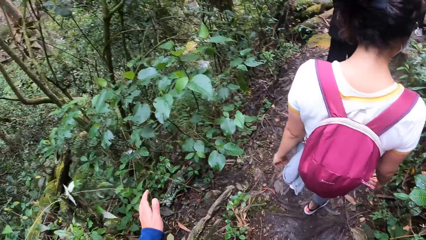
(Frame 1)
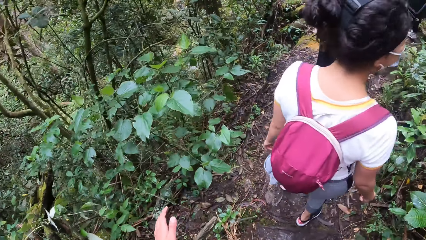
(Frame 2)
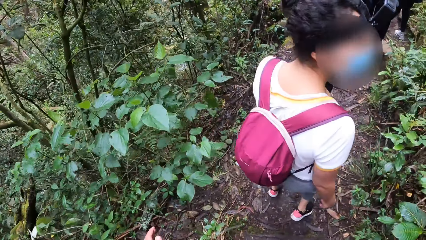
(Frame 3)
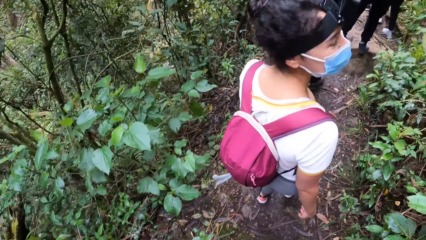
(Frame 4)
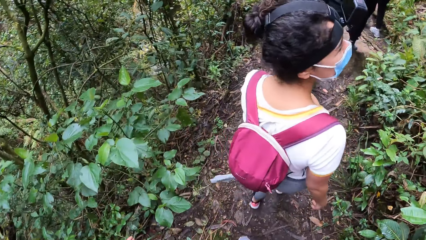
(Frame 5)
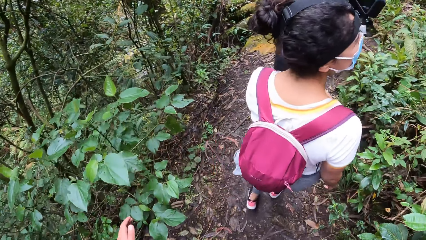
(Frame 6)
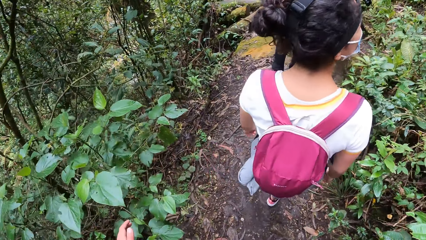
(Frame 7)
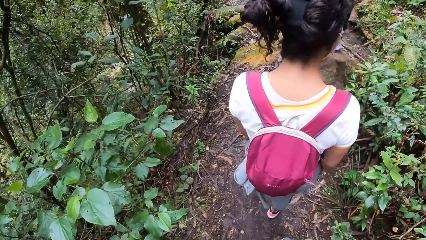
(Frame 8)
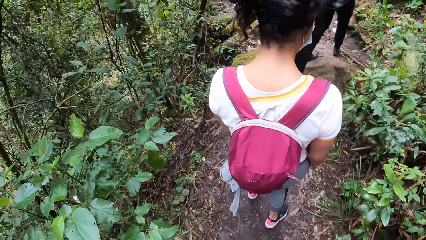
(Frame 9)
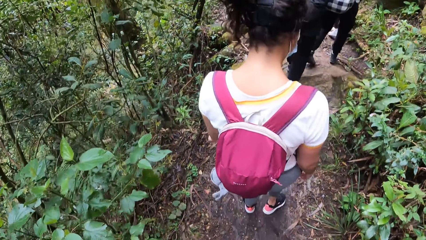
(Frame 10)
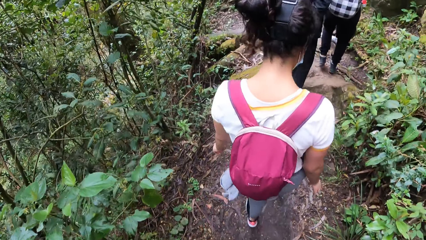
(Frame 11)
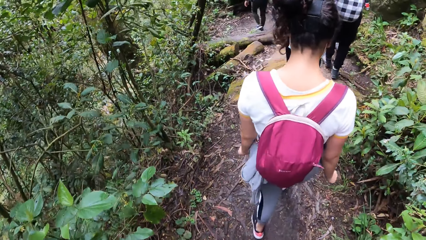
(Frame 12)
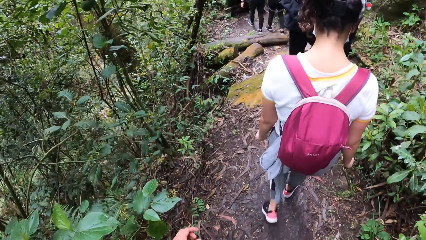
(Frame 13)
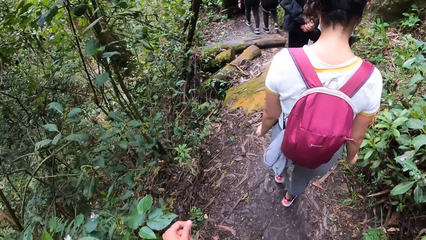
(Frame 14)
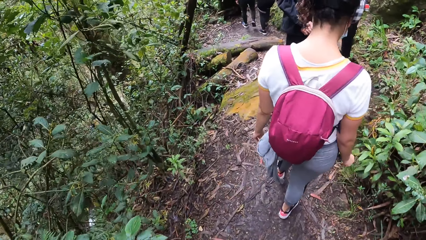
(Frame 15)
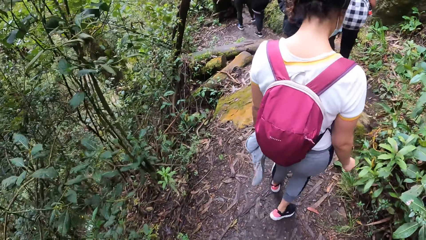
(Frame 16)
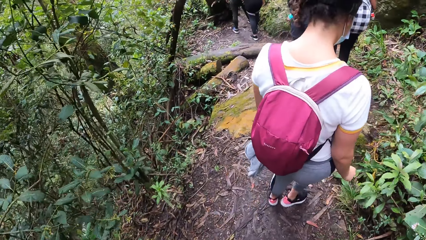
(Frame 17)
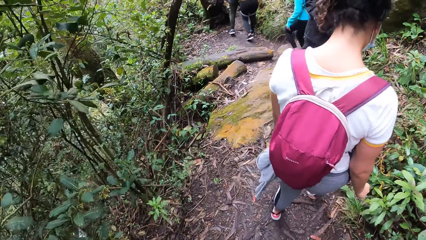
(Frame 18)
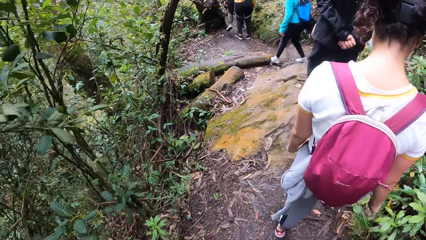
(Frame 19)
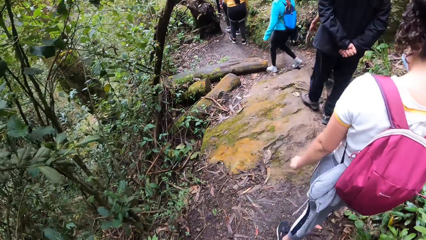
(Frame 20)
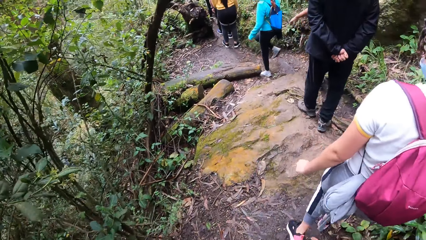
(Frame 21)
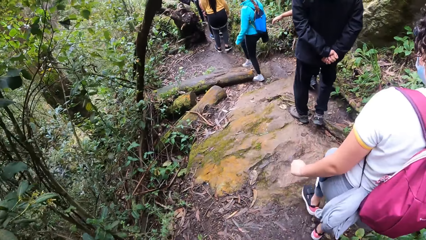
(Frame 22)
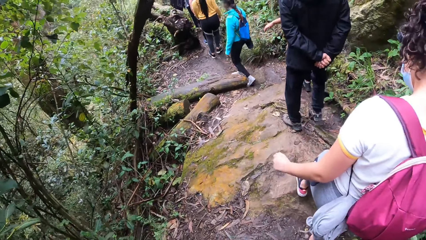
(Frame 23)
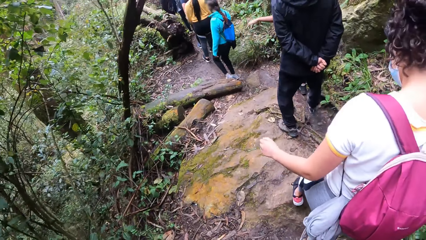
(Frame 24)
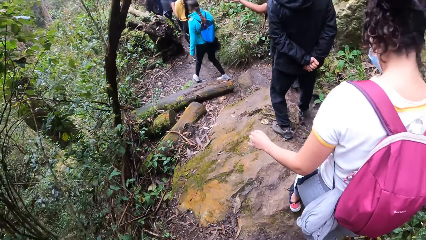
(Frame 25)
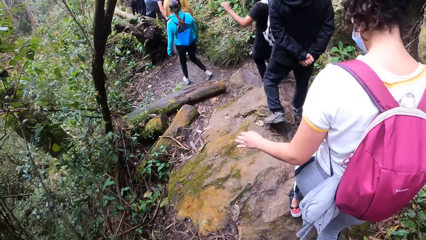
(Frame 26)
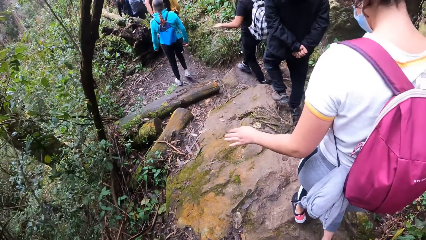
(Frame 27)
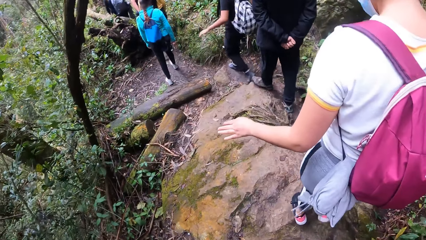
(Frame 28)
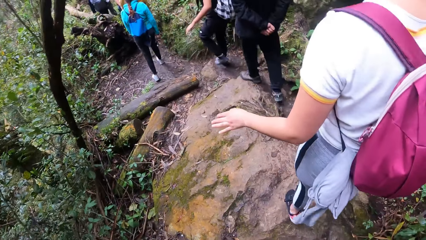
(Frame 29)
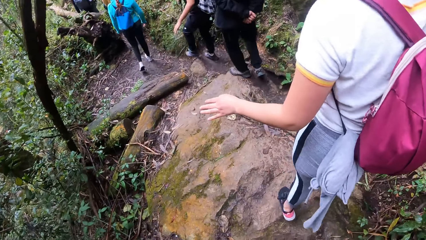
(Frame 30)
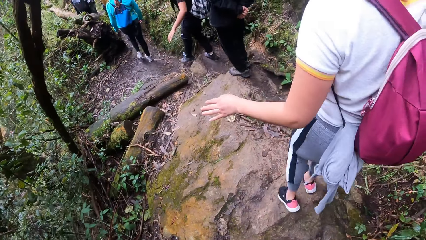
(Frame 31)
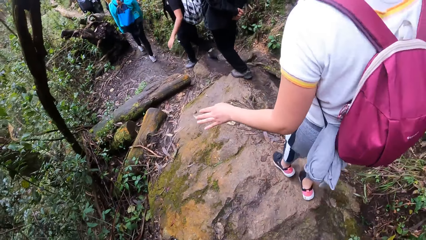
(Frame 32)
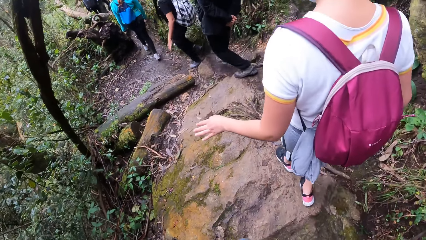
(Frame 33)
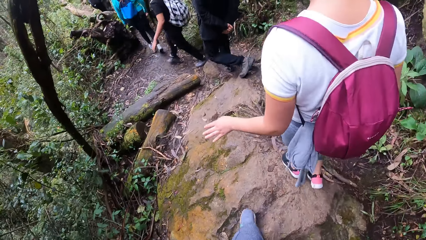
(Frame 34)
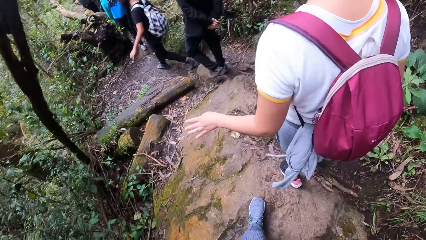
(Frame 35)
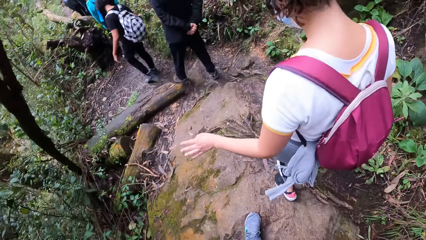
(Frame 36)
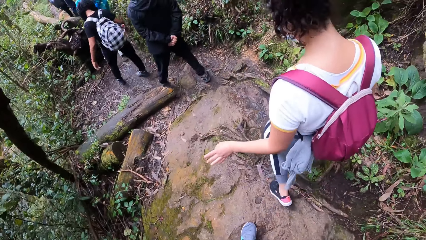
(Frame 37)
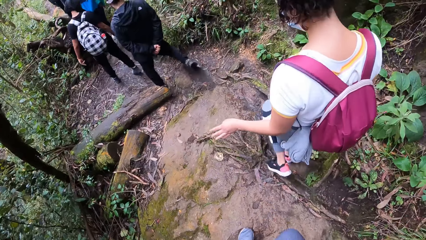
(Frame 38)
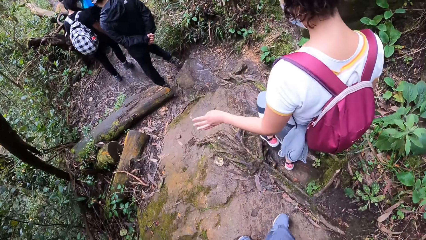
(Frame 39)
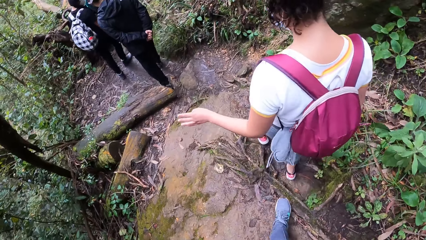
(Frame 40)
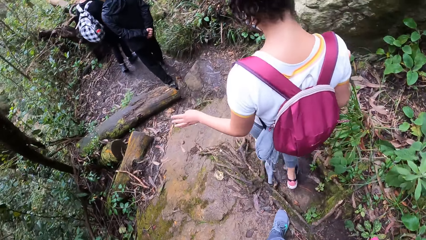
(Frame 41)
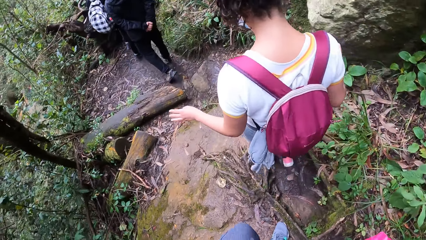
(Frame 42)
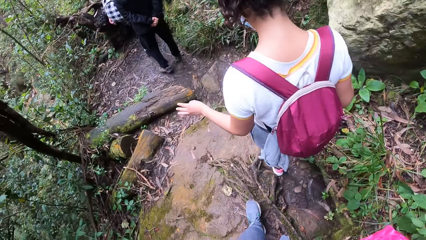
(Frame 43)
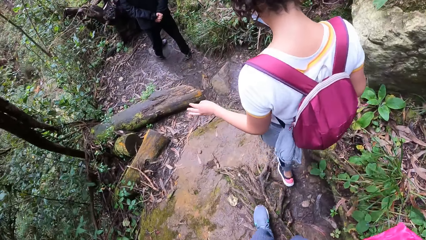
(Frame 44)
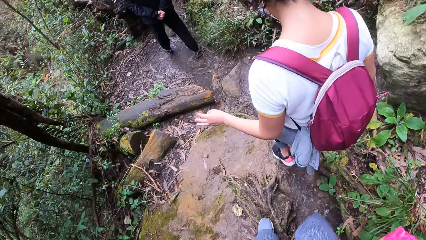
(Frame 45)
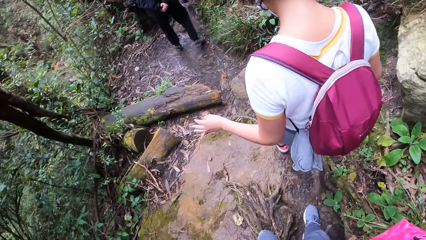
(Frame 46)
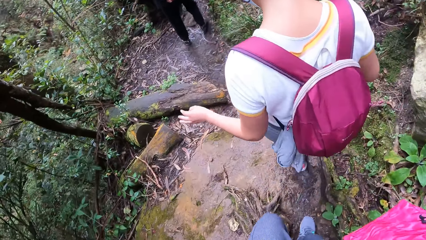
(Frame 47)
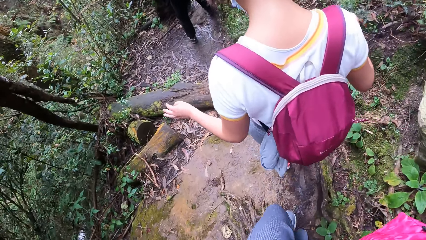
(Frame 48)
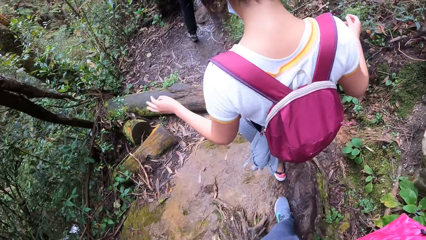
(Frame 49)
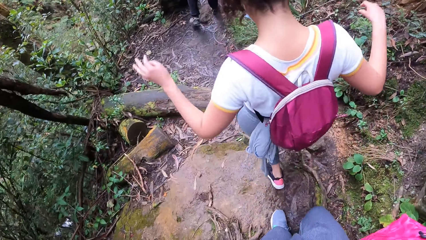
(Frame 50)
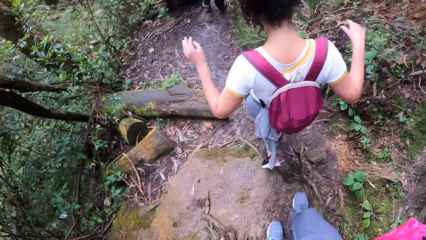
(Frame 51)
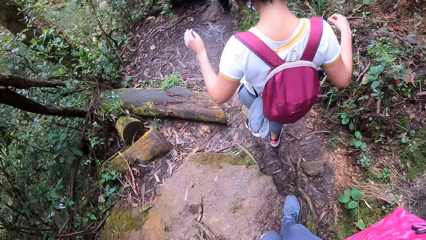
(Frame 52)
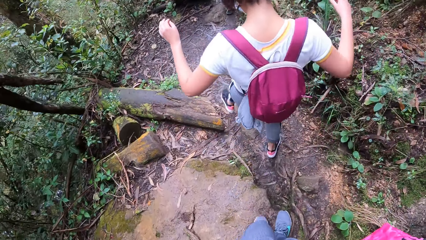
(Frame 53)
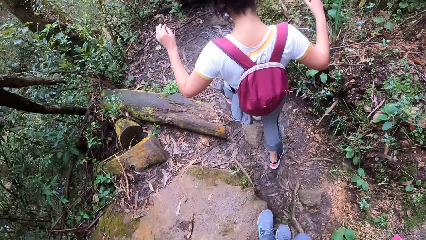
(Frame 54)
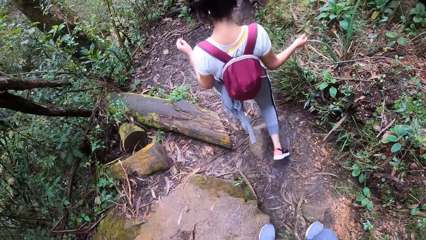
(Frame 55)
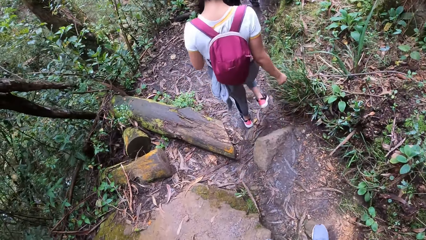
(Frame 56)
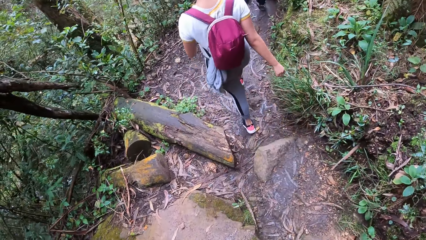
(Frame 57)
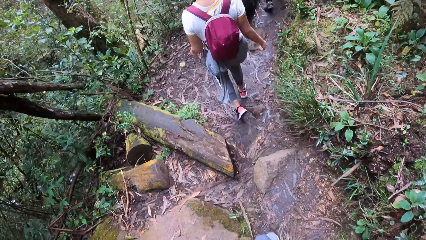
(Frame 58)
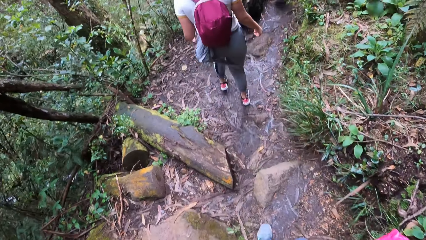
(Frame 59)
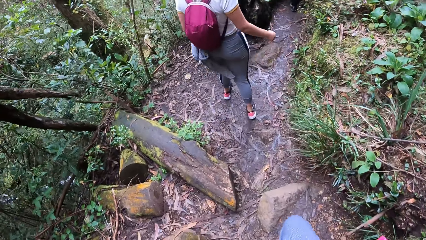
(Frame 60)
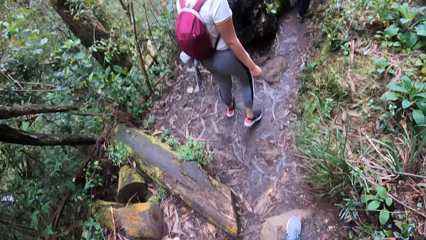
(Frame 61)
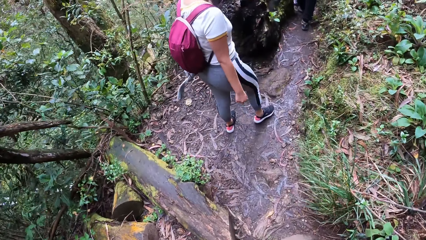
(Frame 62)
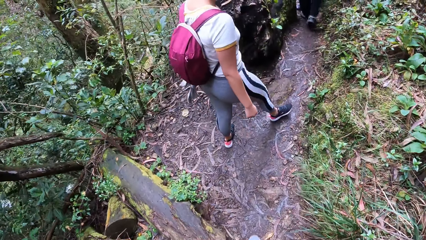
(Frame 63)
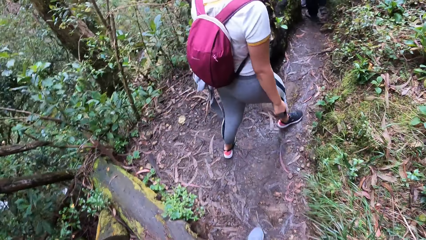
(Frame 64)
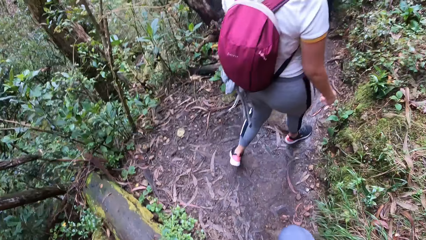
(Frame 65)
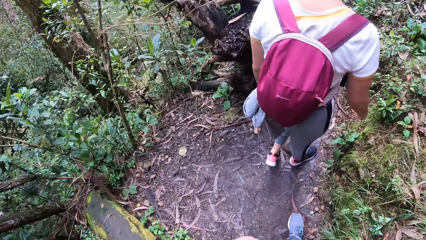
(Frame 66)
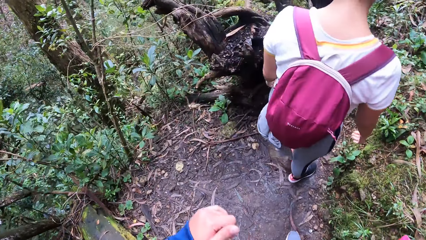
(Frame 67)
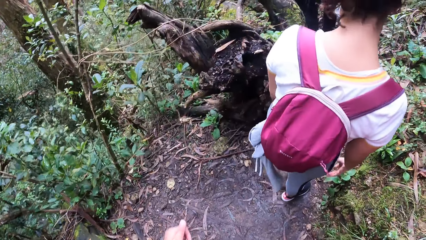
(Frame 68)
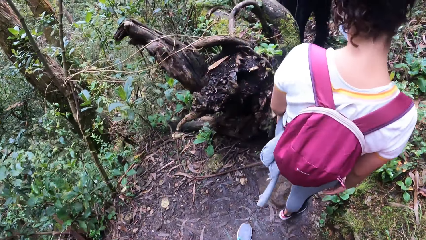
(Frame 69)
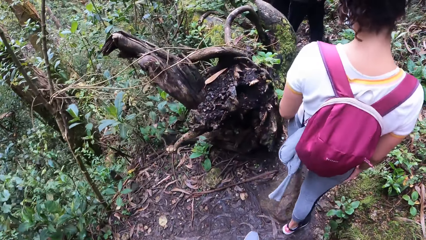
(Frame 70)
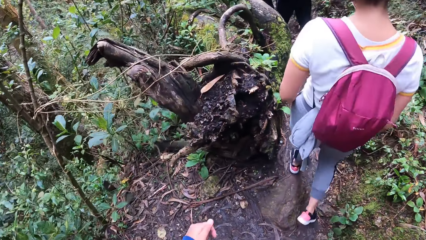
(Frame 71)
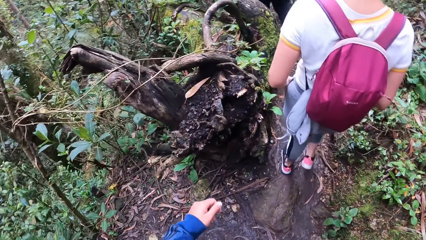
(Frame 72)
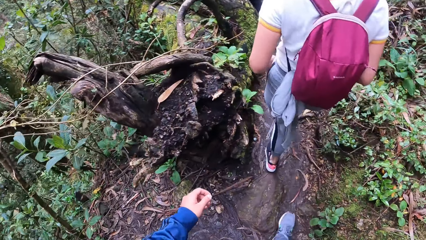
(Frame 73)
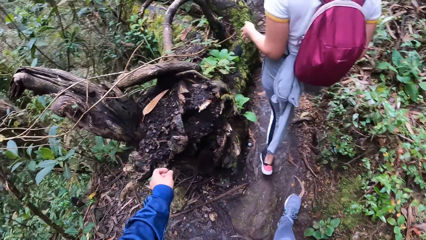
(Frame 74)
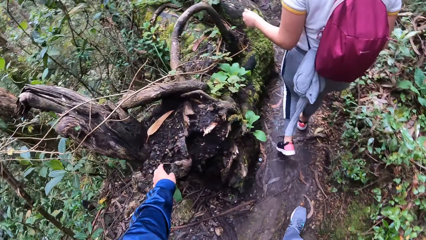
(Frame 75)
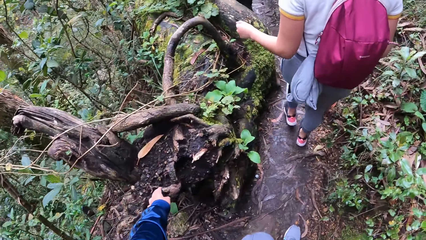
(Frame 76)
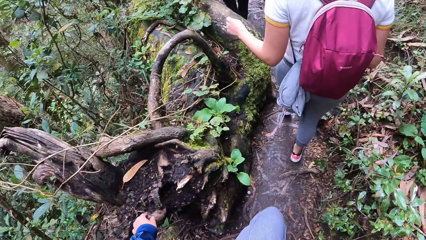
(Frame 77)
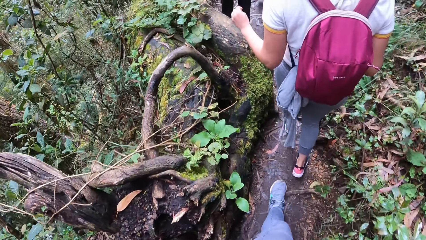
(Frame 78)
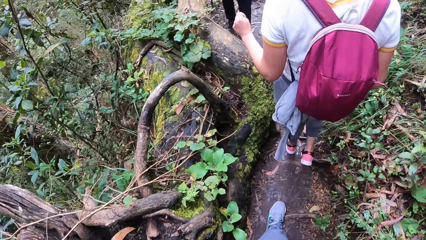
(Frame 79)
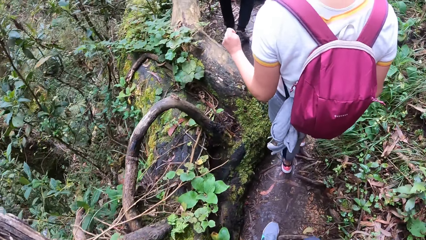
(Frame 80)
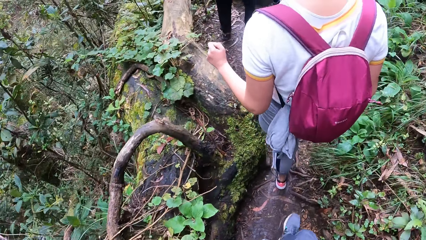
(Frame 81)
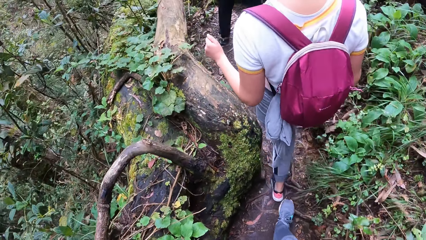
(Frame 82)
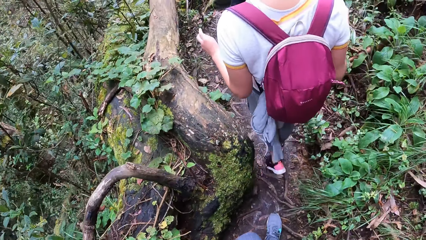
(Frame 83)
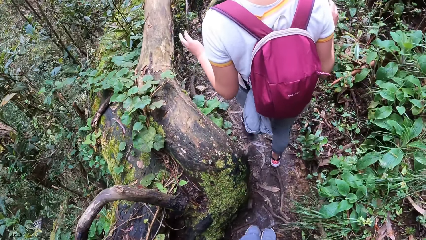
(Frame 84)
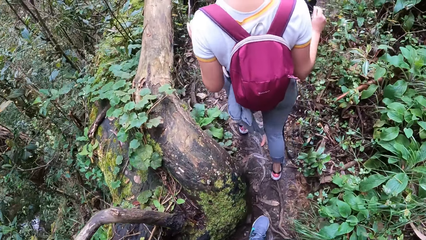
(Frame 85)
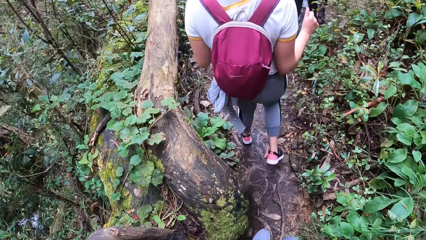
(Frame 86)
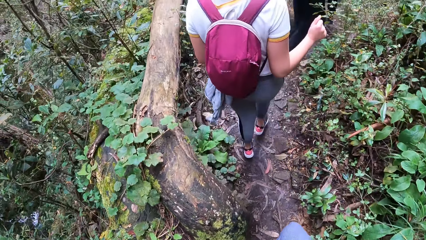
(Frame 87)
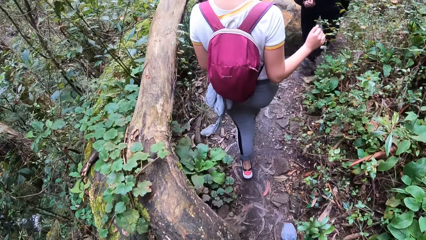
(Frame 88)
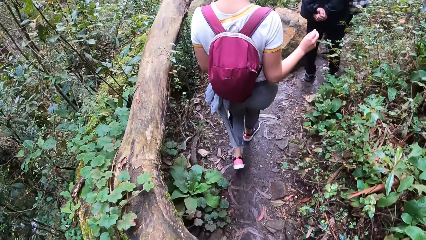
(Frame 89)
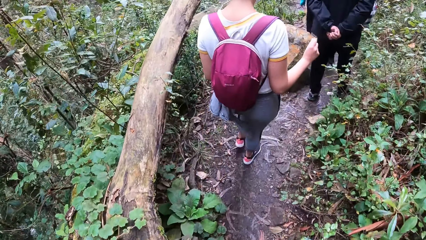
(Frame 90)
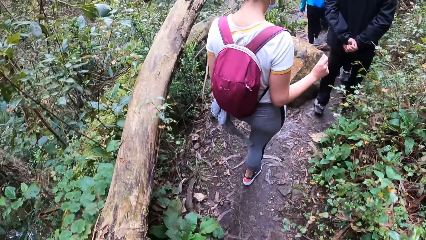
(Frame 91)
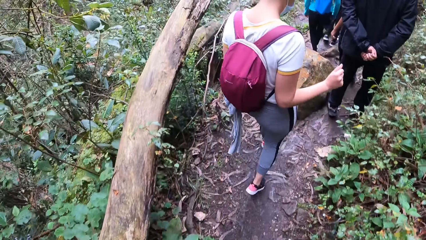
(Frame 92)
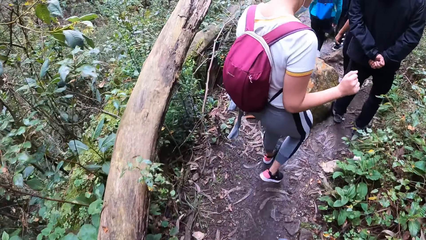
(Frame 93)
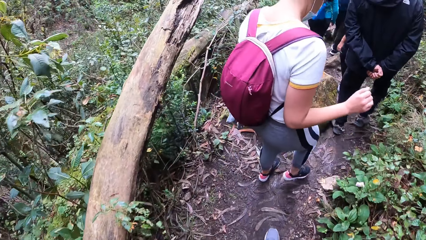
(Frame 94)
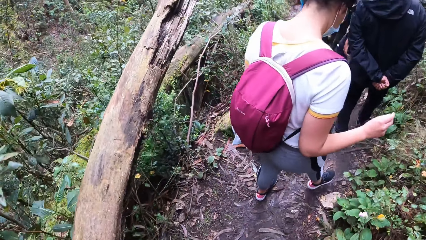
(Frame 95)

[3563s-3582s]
A woman walks on the pathway. The camera wearer holds a bag on his right shoulder with his right hand. He touches a tree stump along the pathway with his left hand.
